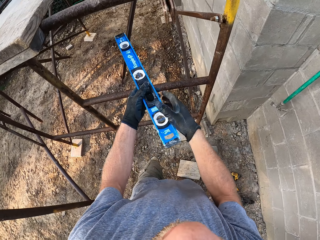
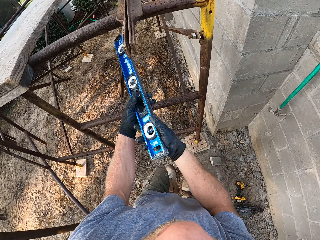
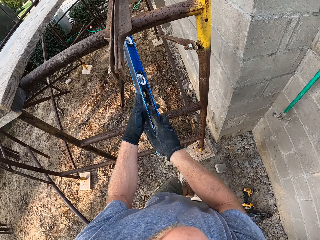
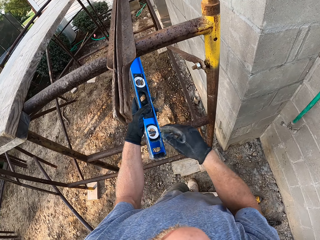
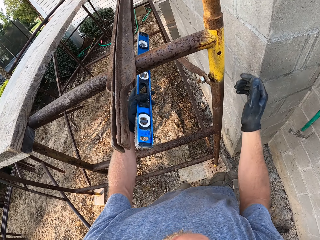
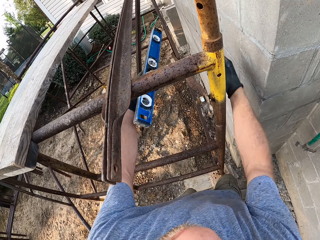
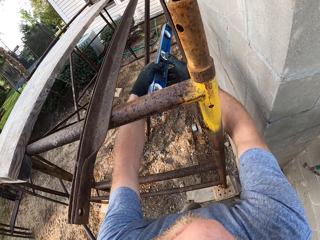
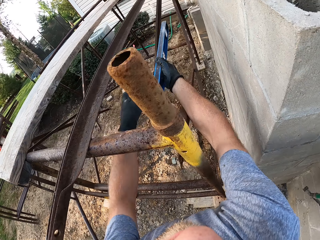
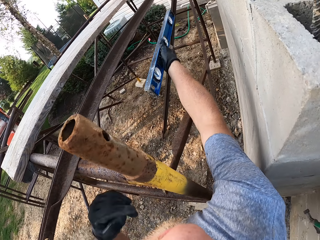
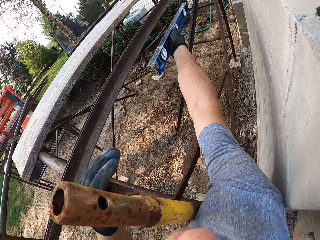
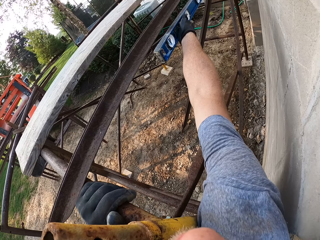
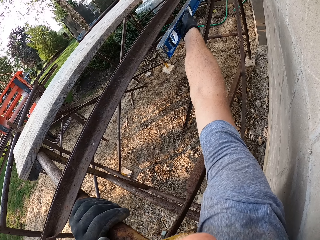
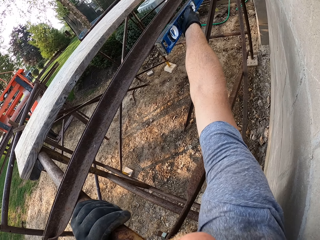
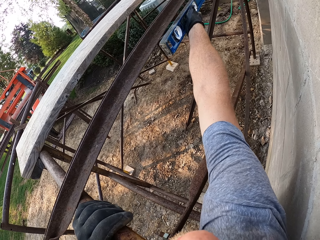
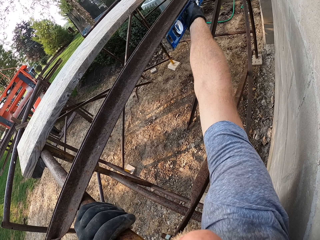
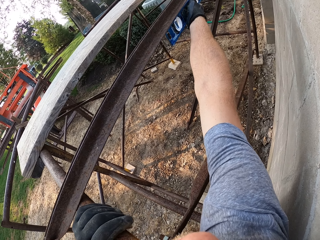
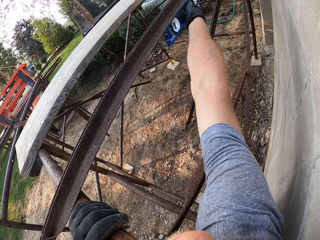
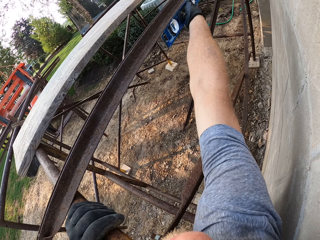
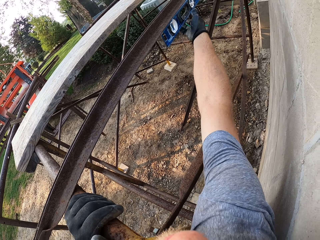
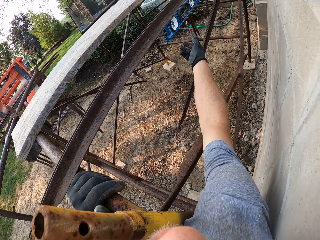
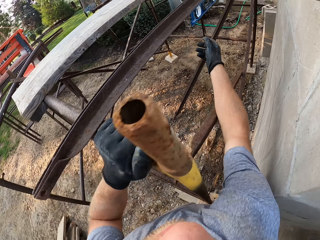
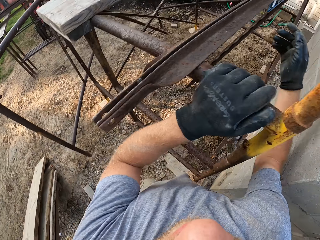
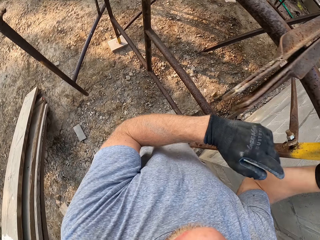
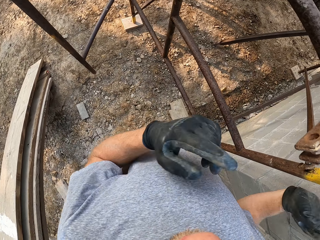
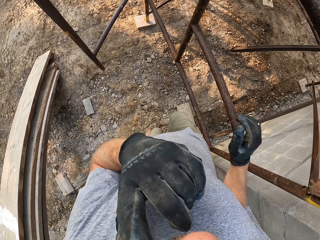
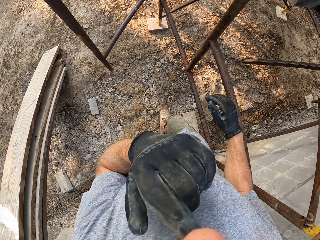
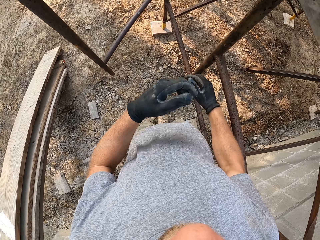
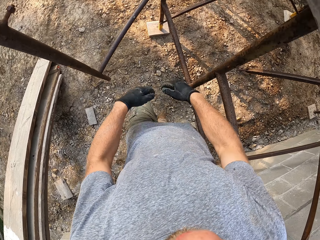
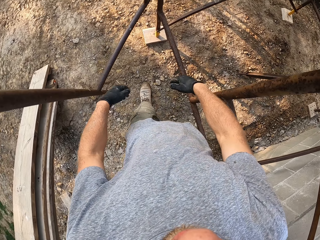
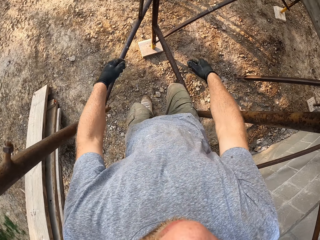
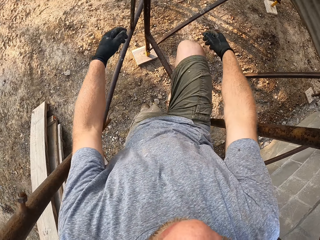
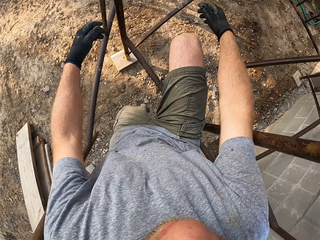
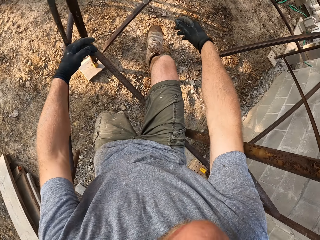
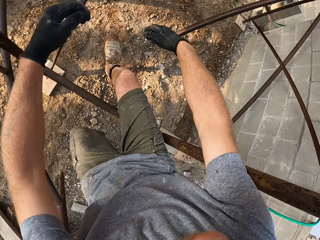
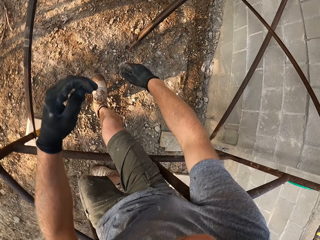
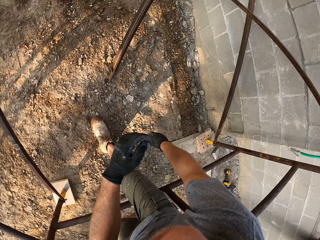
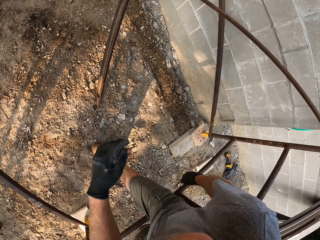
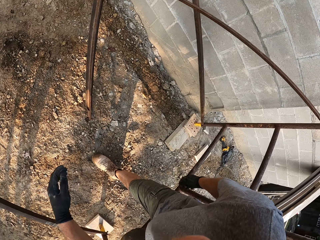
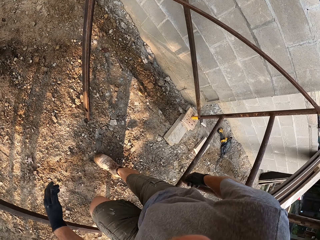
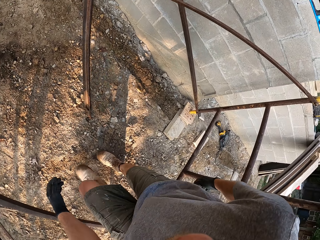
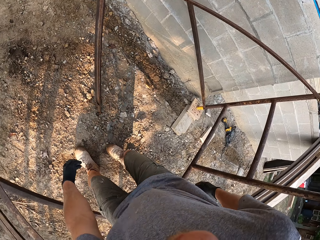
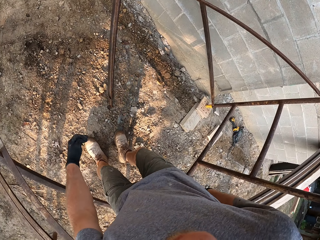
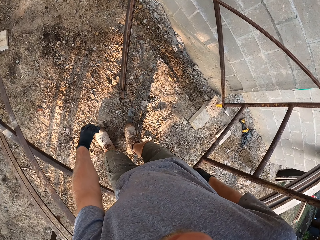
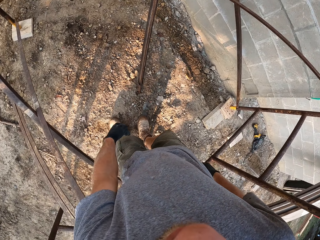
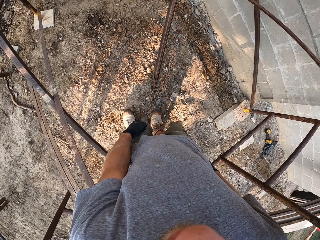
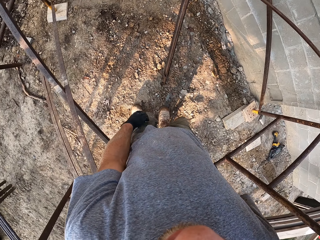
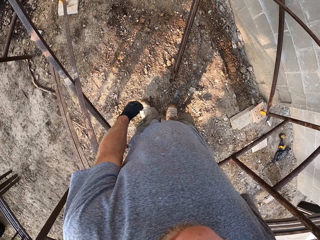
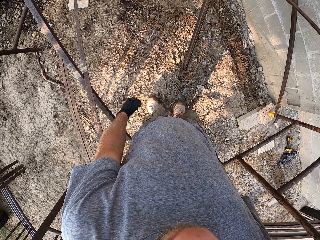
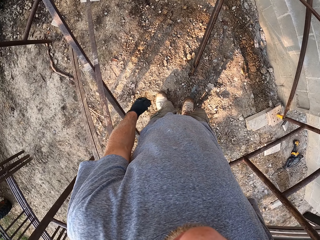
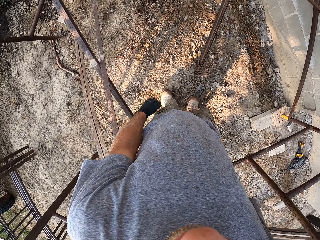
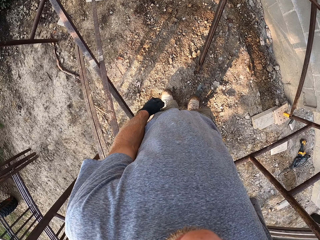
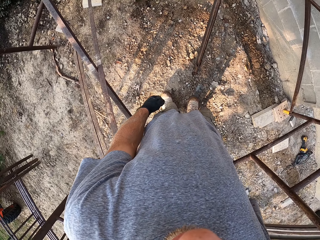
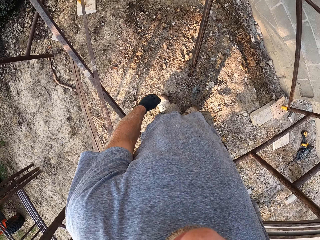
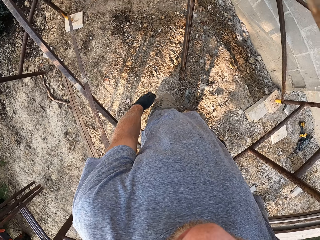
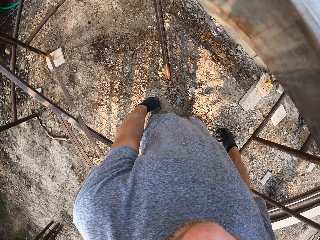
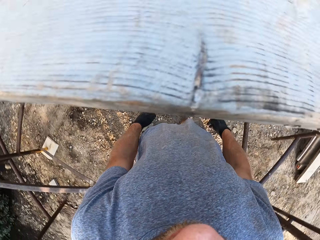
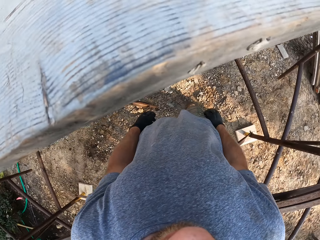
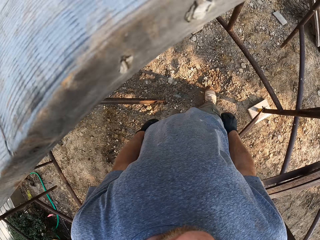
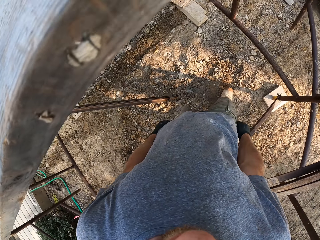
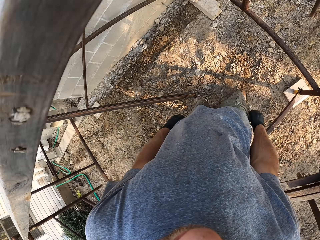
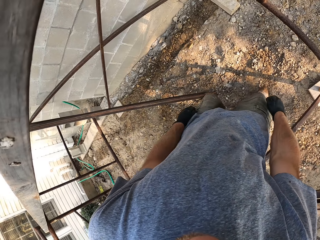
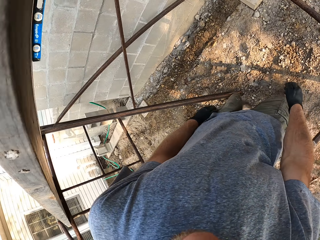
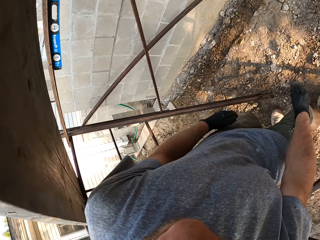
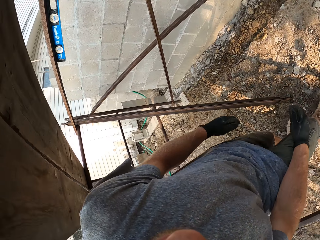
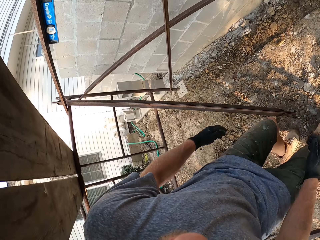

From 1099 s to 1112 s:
The camera wearer touches a level in his left hand with his right hand. He passes the level to his right hand. He attaches the level to the pair of iron rods. He measures the metal. He raises his left hand to his face. He touches his face. He enters inside the assembled rack. He looks at the ladder.

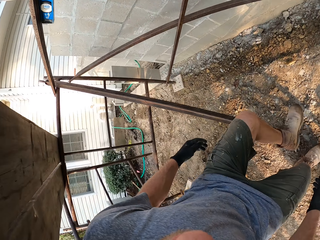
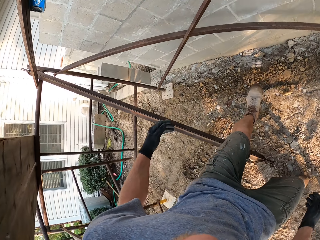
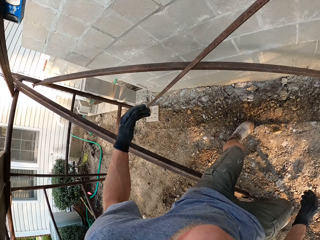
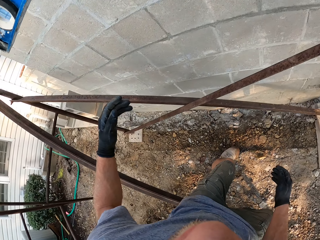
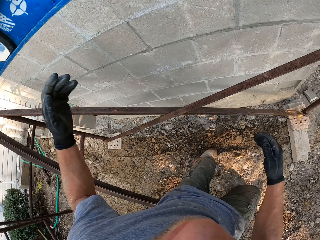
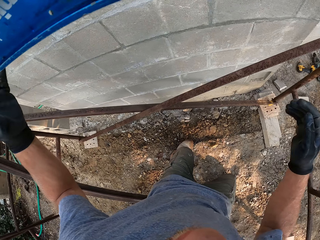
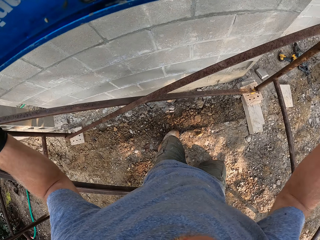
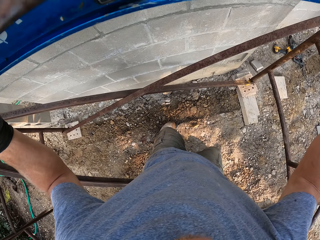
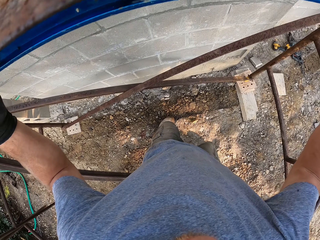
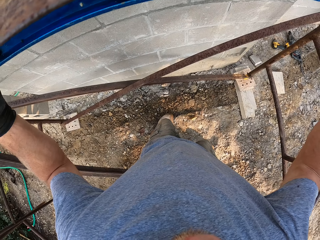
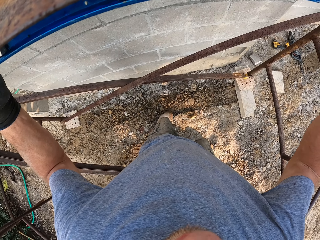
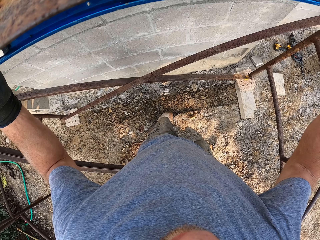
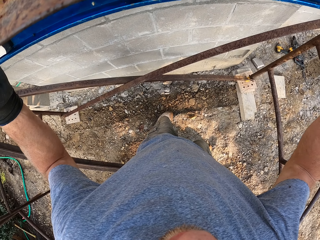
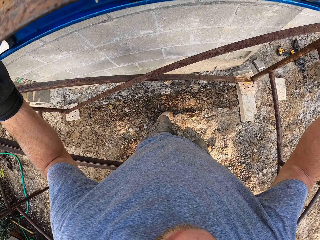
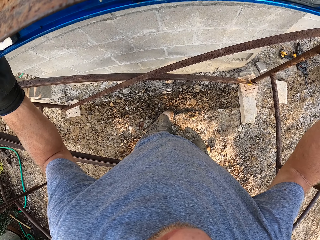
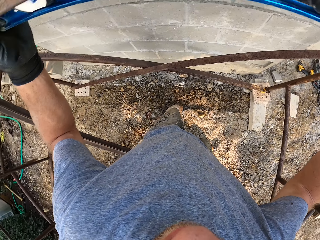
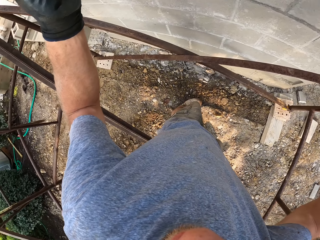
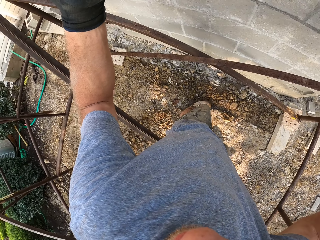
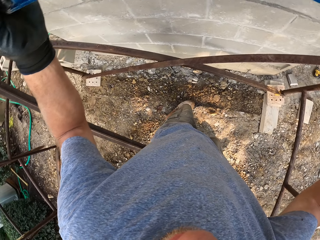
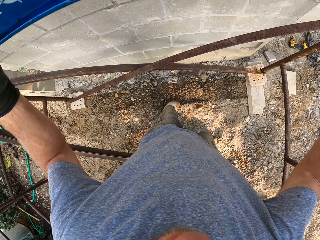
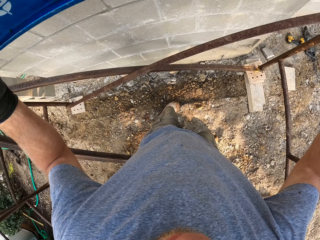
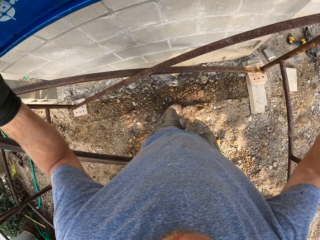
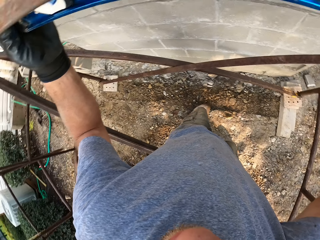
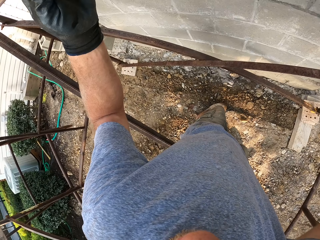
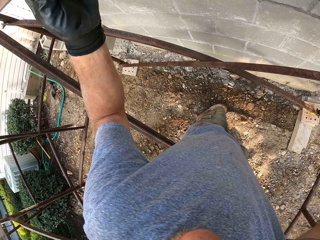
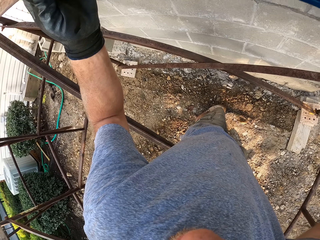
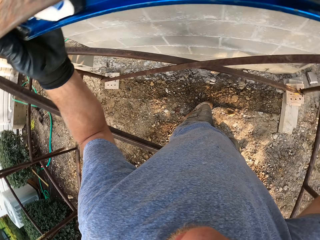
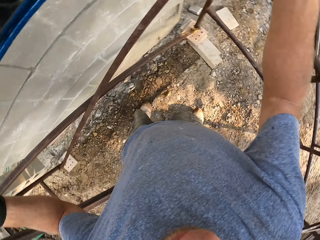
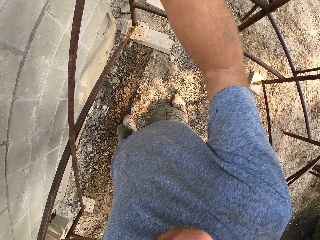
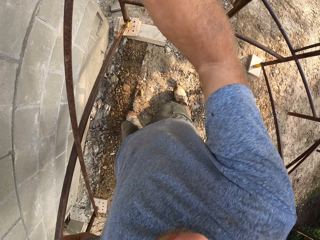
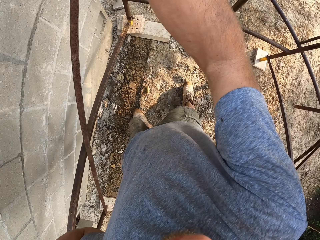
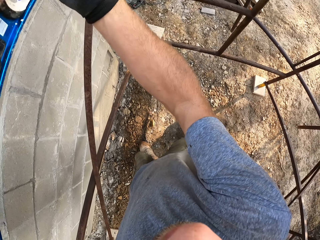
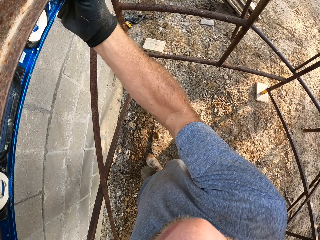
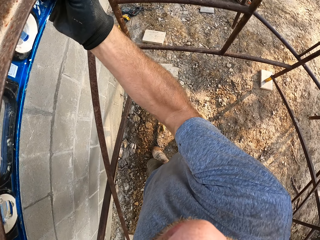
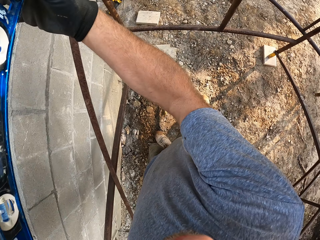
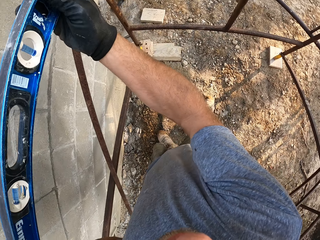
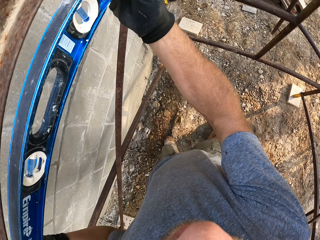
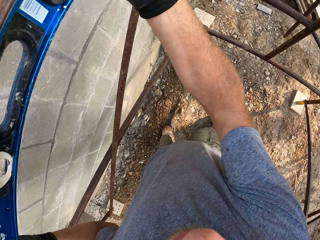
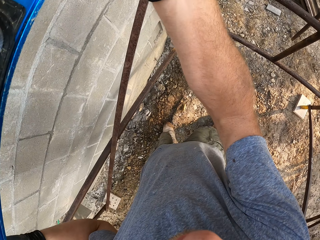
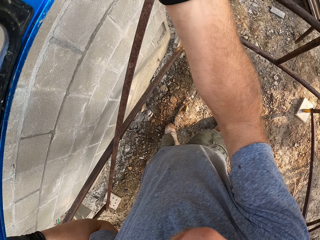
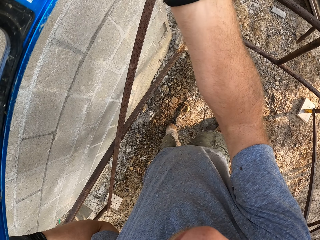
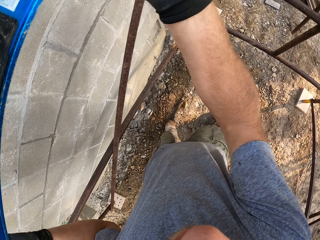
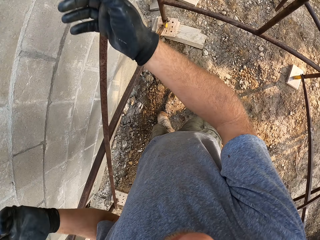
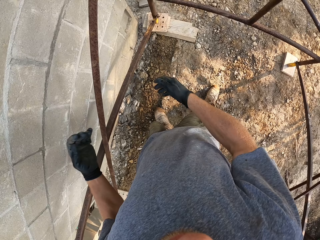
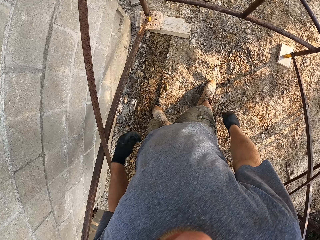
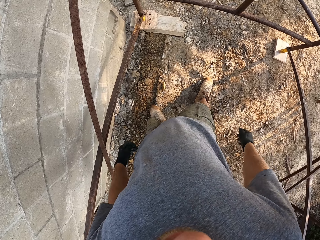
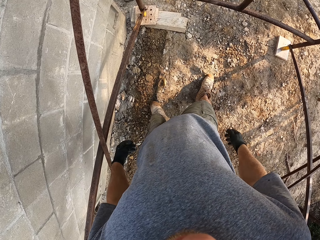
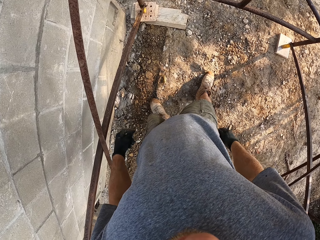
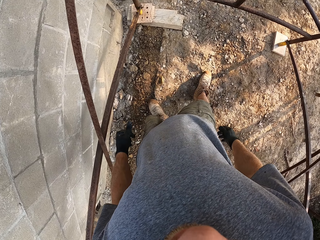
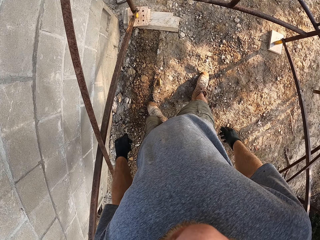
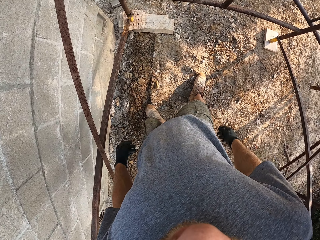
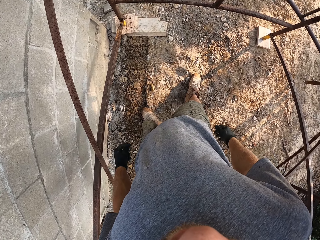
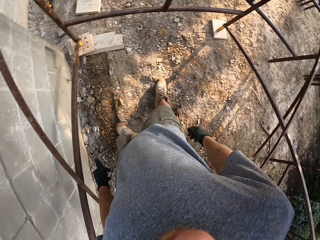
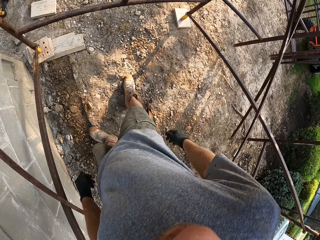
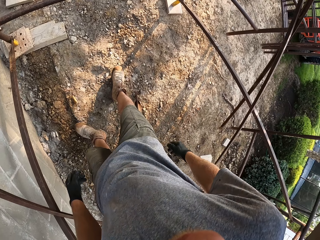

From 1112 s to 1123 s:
The camera wearer adjusts the level on the pair of iron rods. They look at the ladder.
